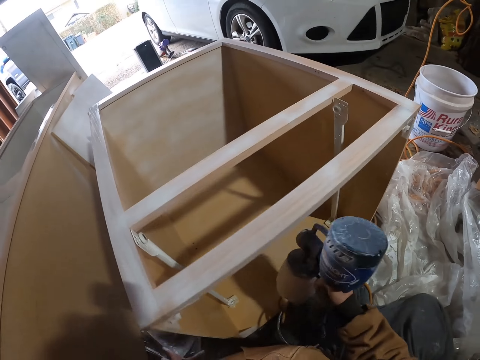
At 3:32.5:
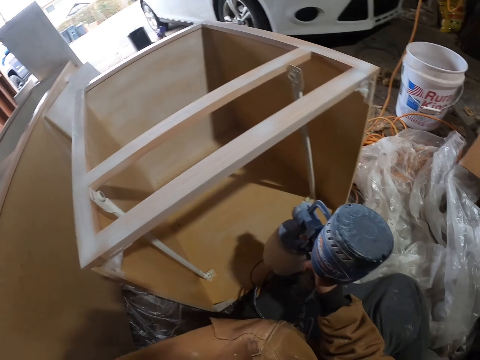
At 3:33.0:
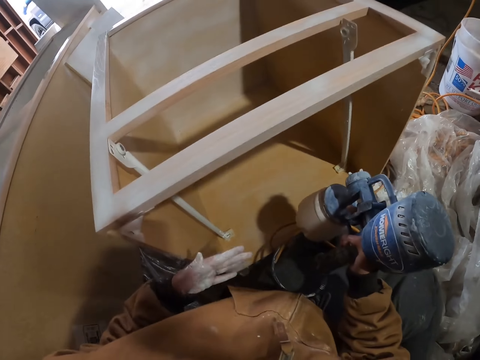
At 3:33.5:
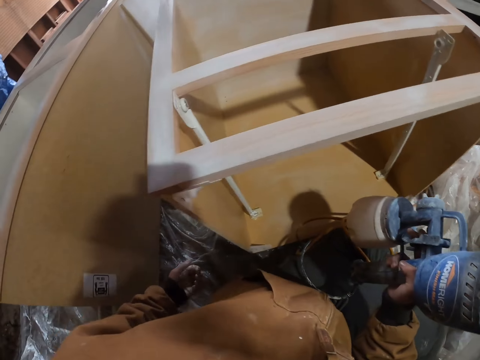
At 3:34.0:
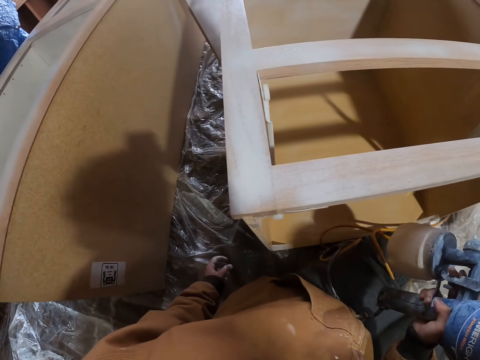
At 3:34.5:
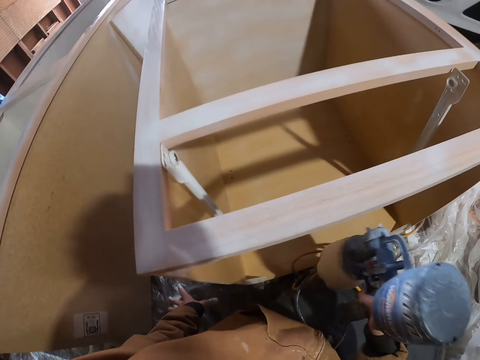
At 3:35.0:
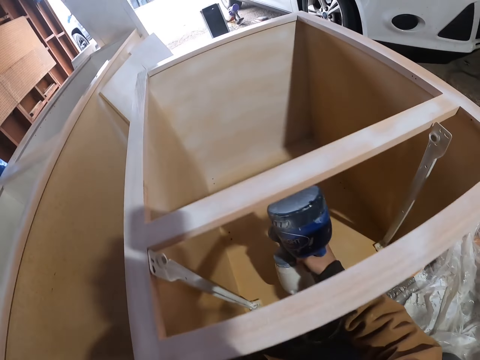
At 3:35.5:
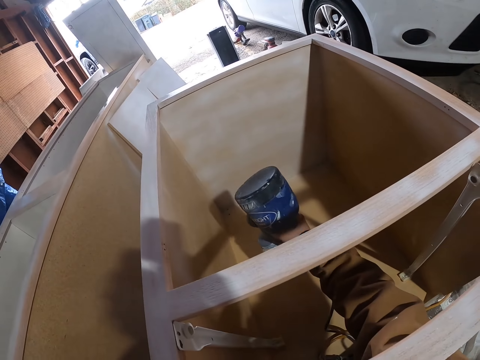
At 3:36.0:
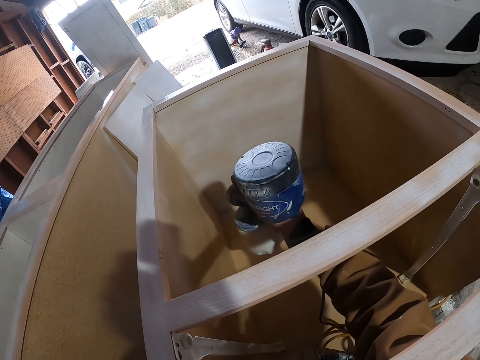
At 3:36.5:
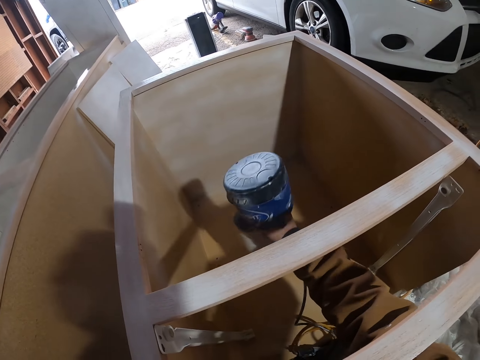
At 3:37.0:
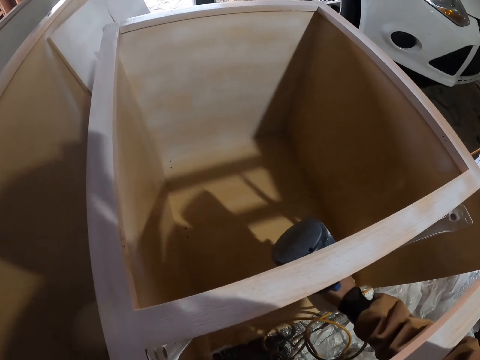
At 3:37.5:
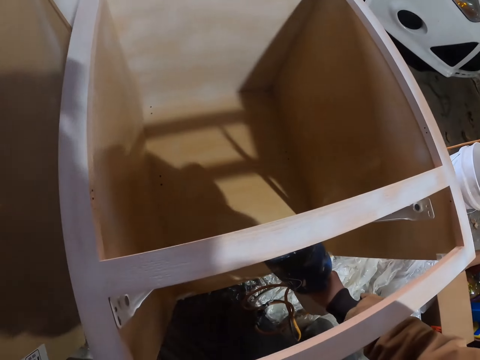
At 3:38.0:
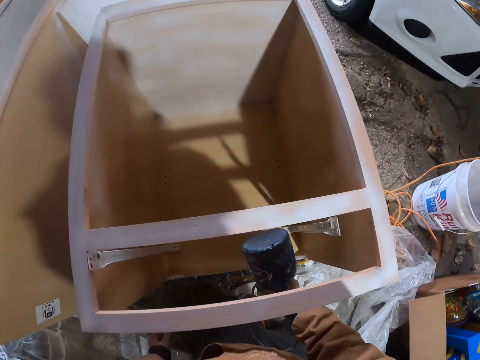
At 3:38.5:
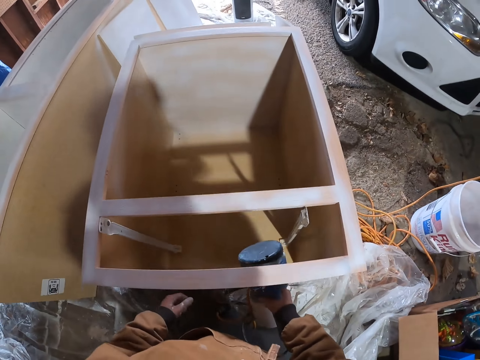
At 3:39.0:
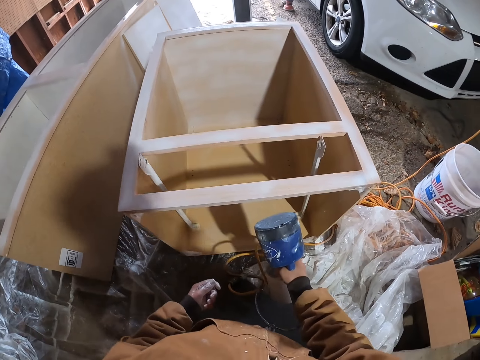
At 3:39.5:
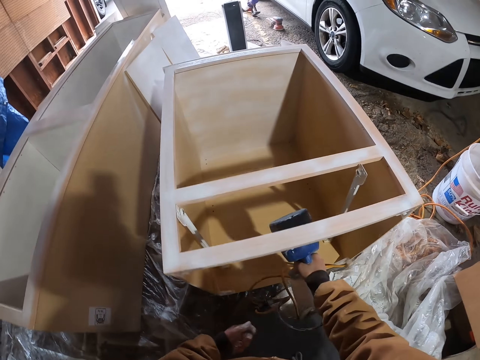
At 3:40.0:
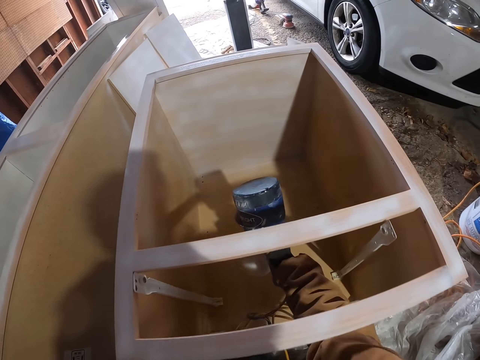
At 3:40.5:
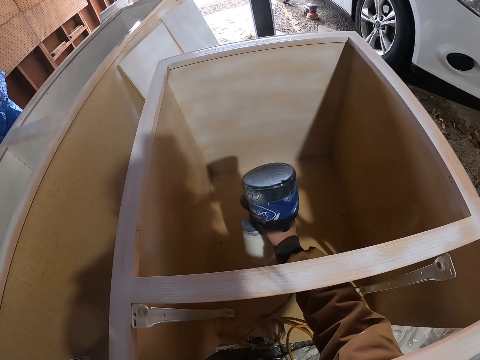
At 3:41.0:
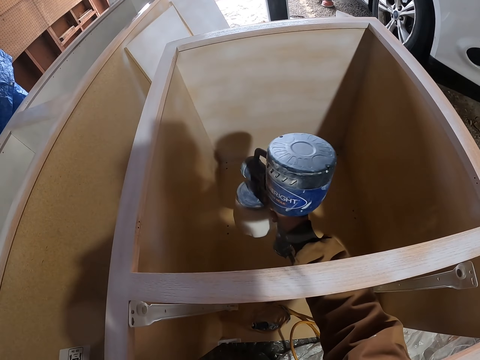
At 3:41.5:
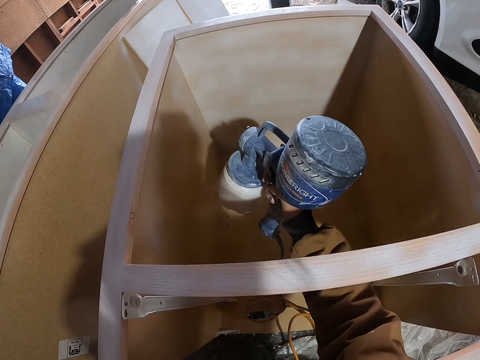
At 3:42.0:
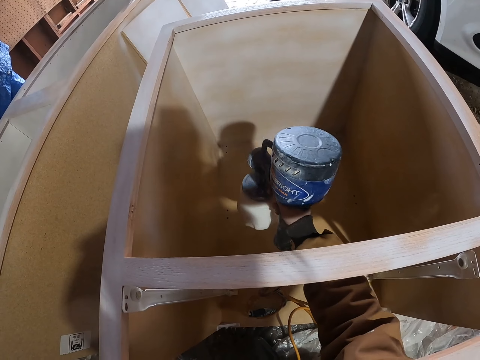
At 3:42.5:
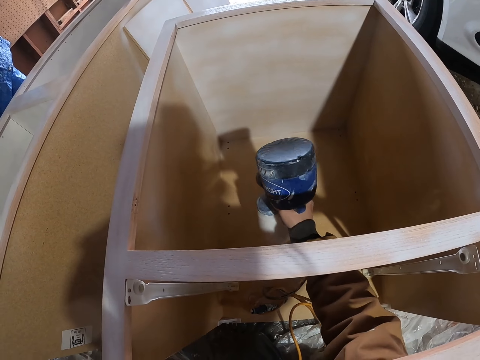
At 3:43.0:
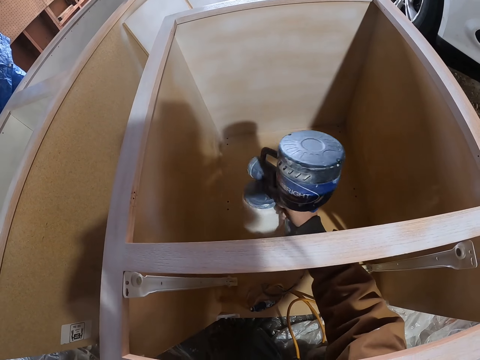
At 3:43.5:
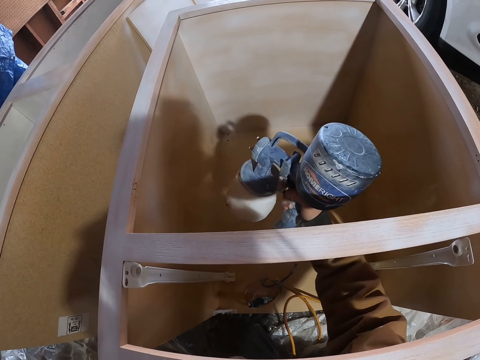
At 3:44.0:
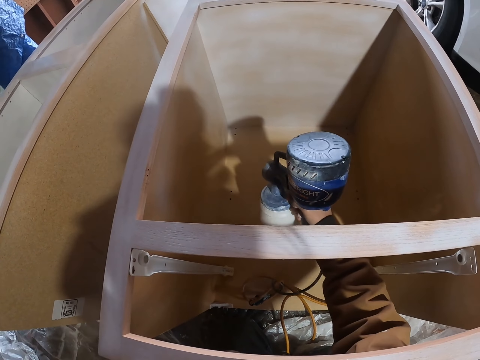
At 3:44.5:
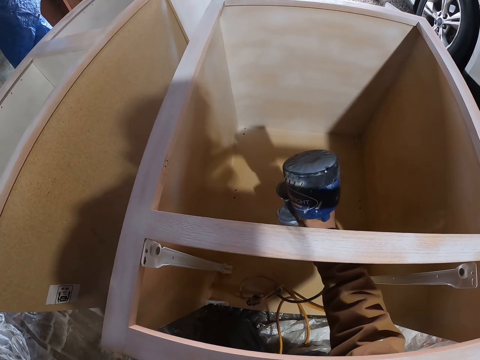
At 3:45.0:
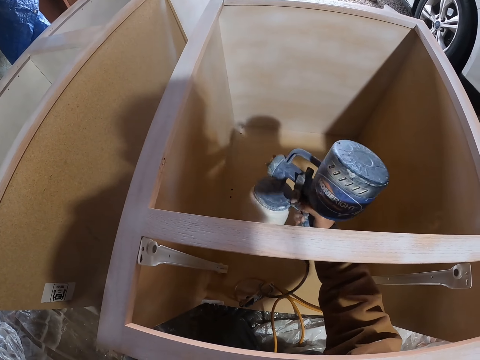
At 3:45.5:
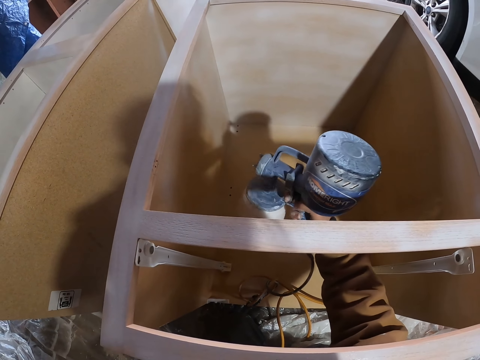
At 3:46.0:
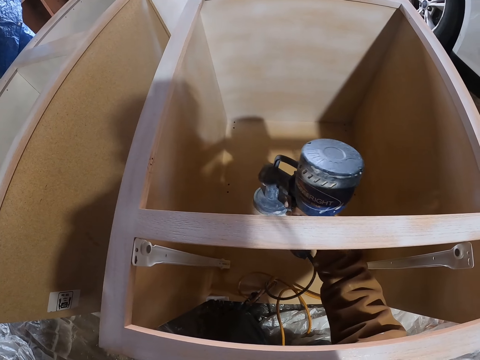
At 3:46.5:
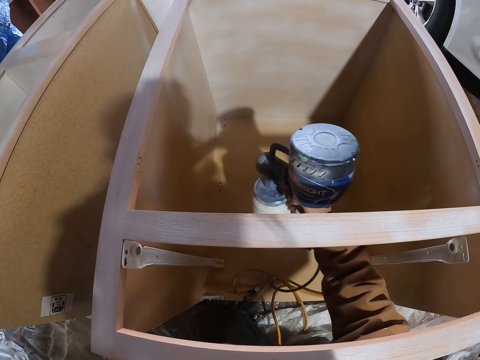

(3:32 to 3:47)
The camera wearer looks at his hand. He sprays paint on a side lumber of the small wooden box with a paint spray gun. He sprays paint on the side lumber of the small wooden box again.

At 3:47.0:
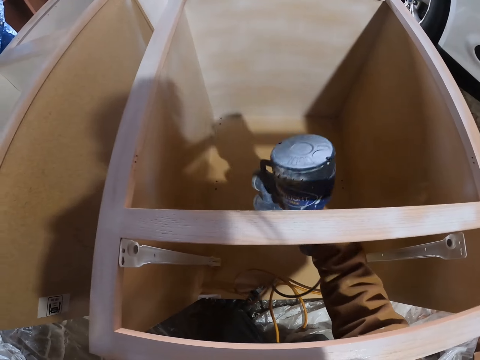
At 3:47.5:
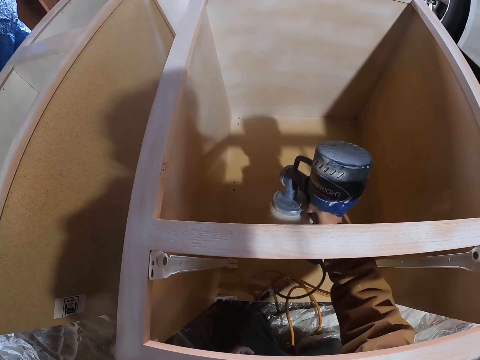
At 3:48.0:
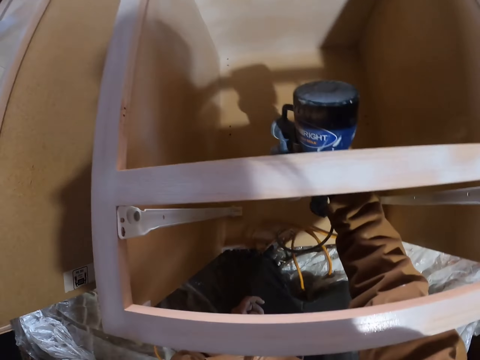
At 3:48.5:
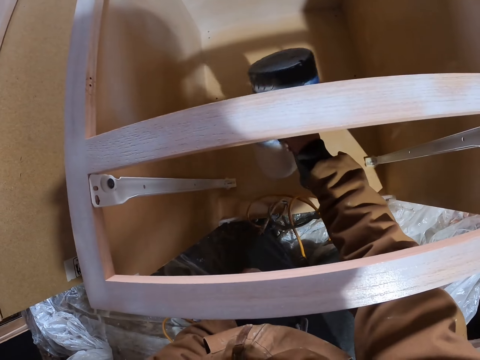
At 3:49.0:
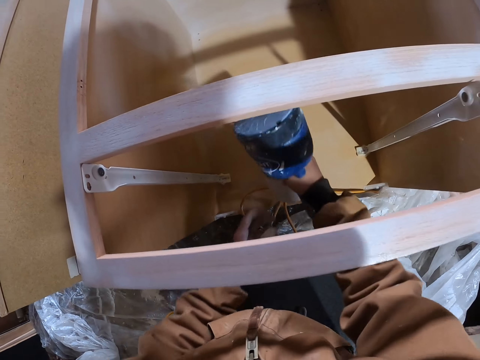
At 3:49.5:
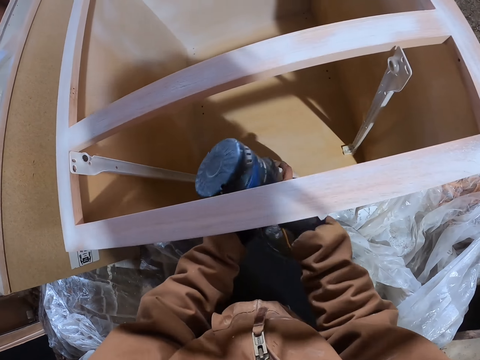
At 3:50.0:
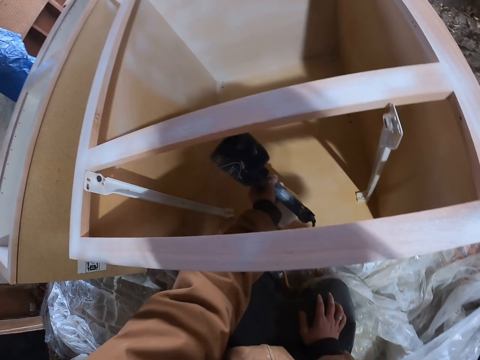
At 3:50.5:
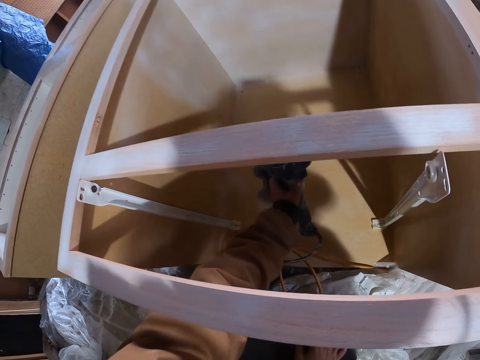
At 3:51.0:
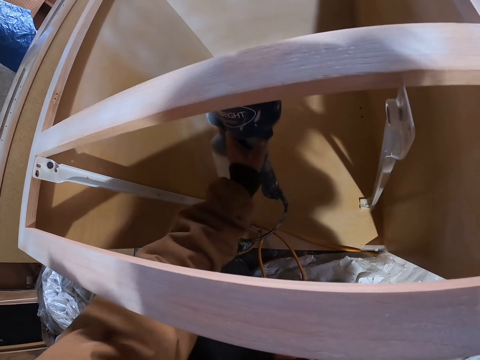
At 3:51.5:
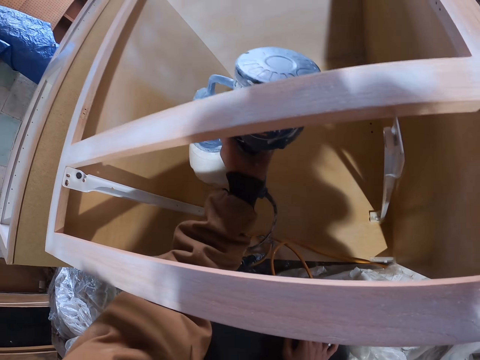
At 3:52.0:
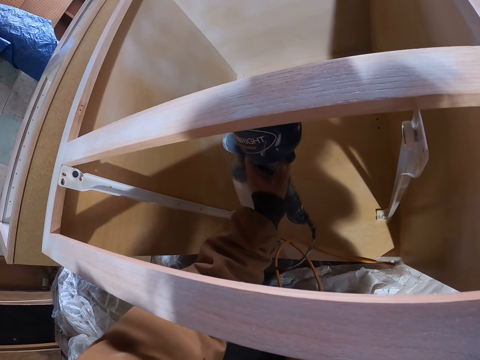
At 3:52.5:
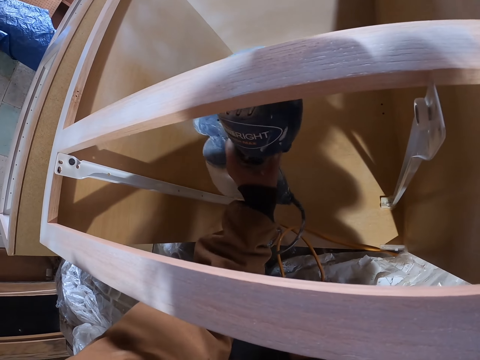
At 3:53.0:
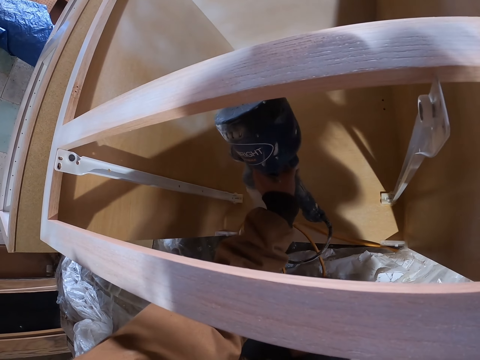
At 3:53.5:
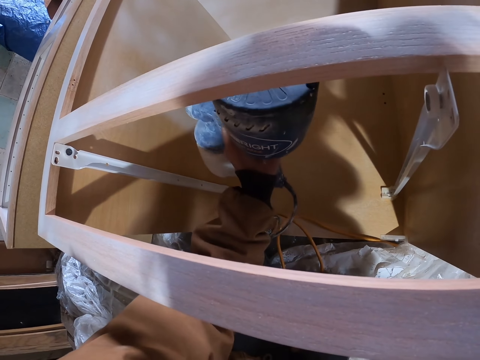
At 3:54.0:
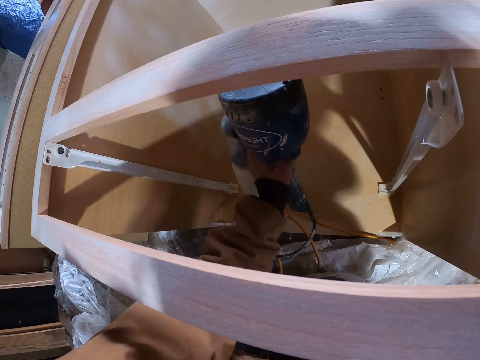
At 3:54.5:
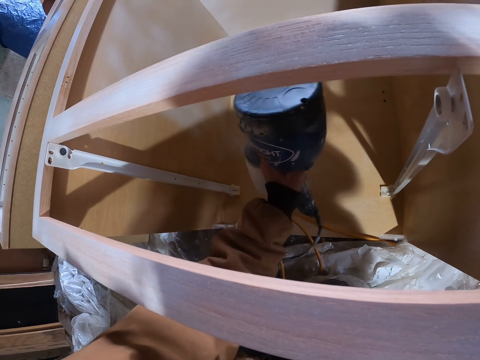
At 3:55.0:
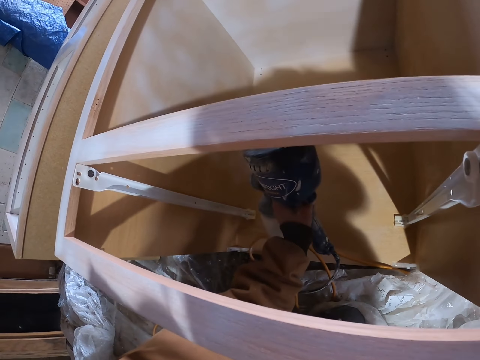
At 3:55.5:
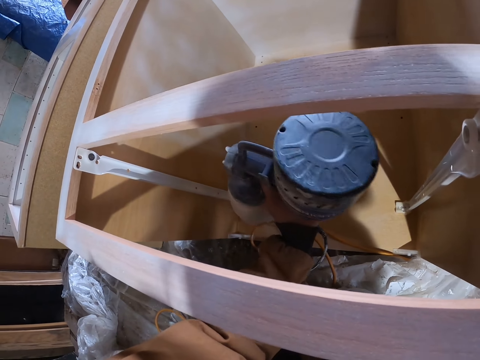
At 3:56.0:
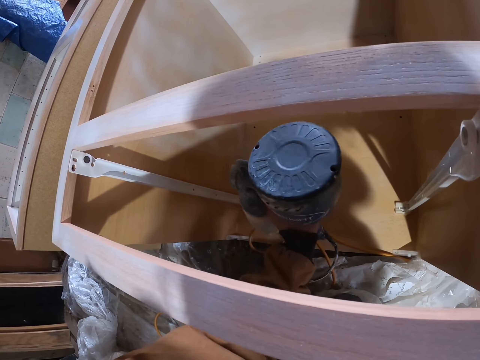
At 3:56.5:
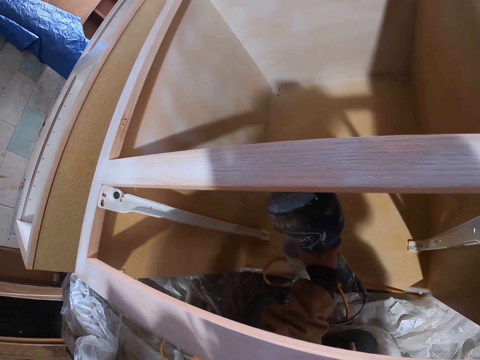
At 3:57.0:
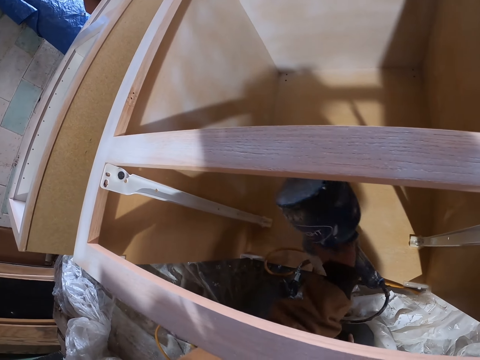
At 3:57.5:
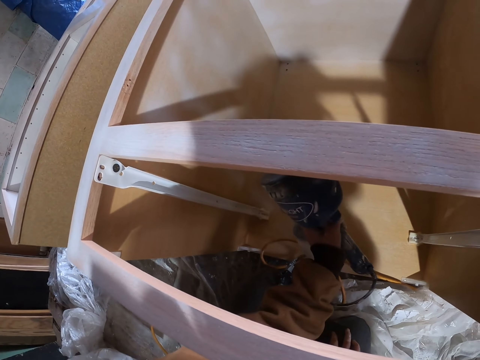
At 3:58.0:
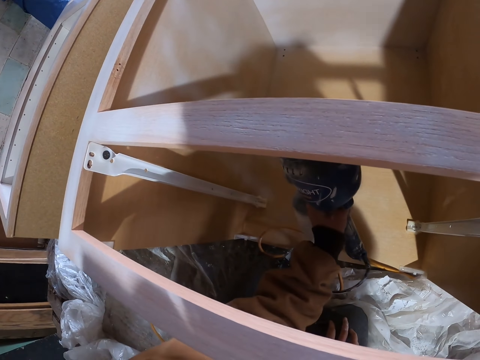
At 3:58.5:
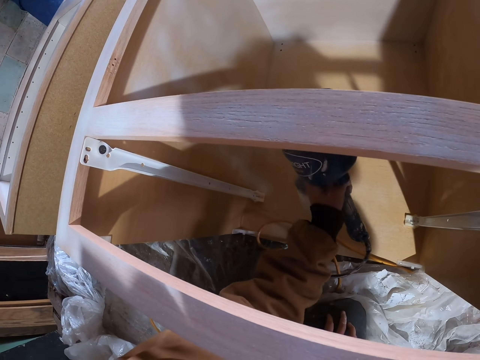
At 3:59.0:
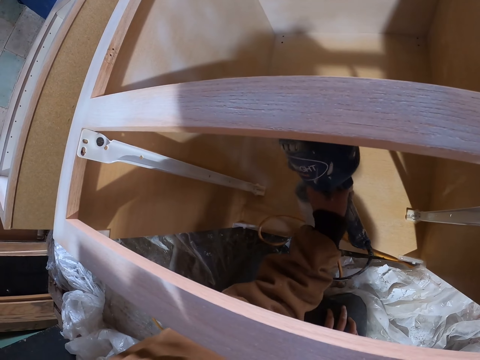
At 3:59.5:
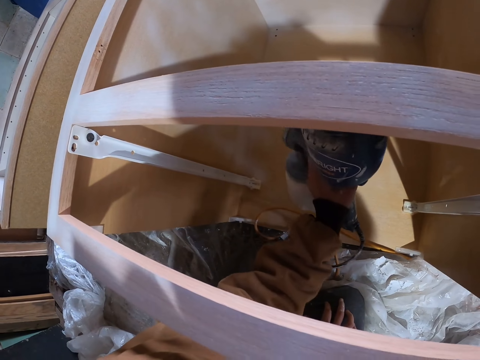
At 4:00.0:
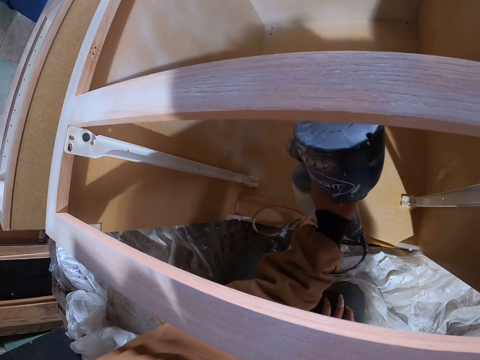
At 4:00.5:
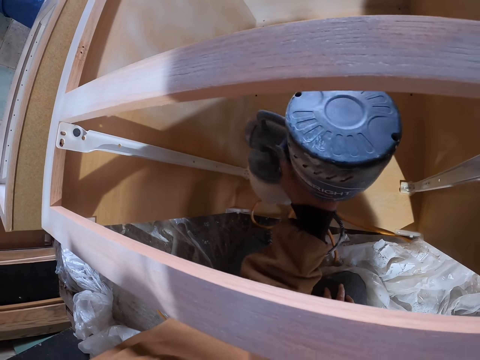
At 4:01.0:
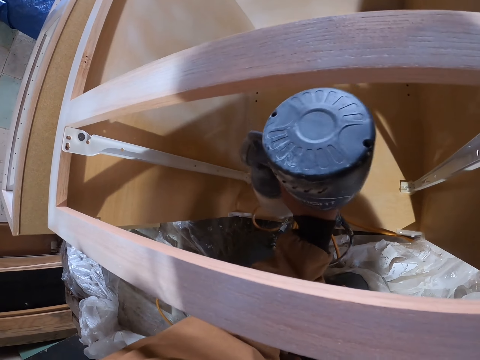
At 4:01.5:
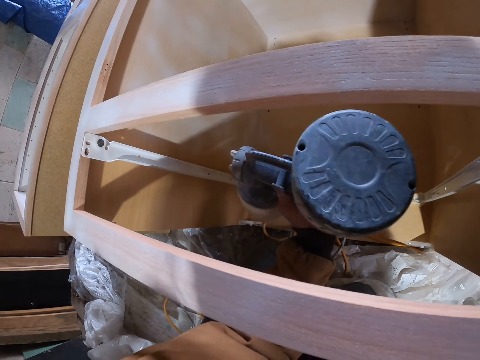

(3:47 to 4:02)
The camera wearer holds the paint sprayer with the left hand. They switch the paint spray gun to the other hand. They spray paint on the side lumber of the small wooden box with the paint spray gun.
